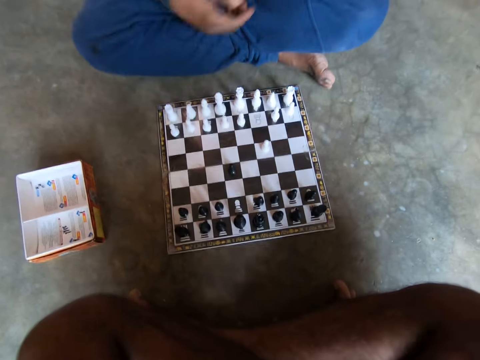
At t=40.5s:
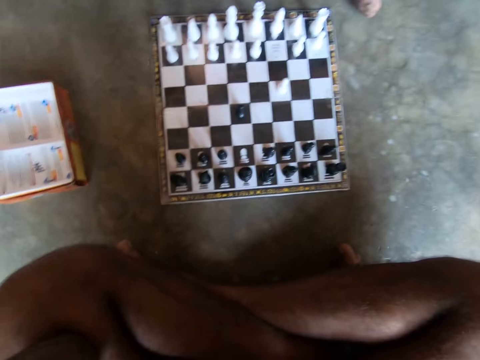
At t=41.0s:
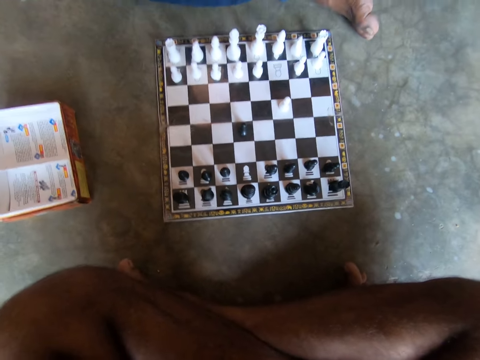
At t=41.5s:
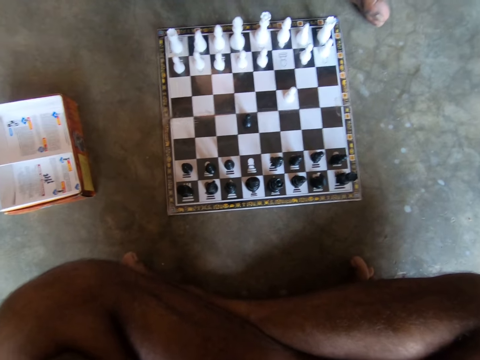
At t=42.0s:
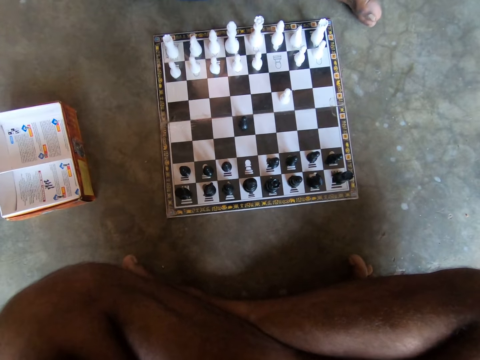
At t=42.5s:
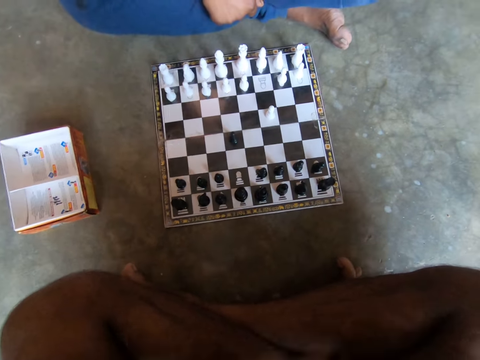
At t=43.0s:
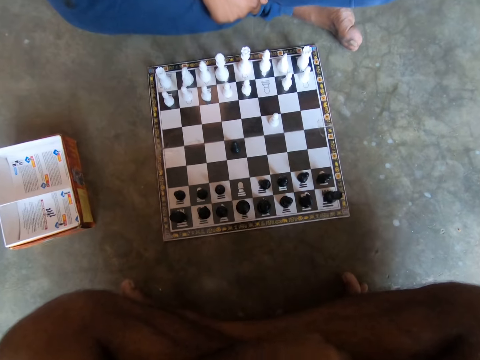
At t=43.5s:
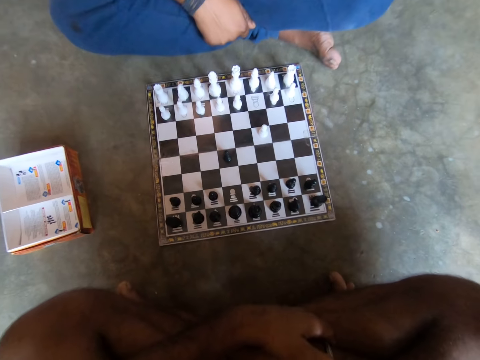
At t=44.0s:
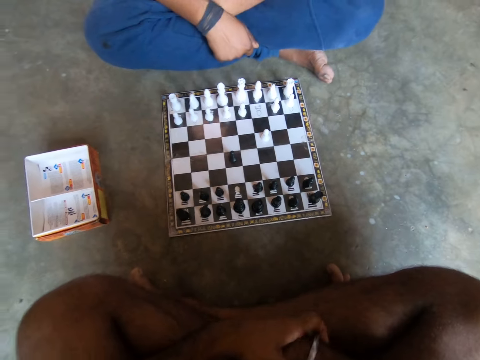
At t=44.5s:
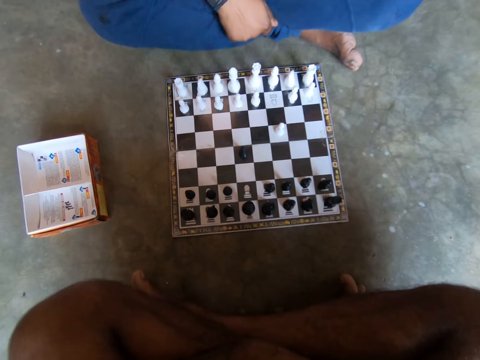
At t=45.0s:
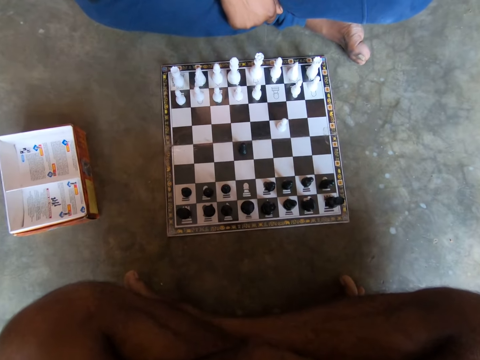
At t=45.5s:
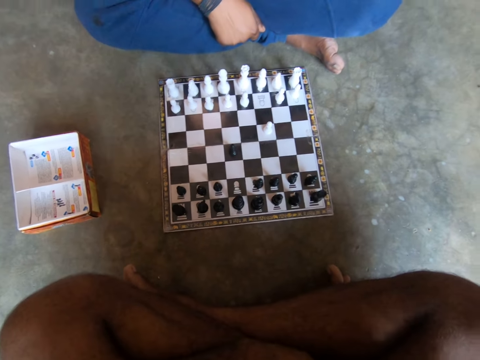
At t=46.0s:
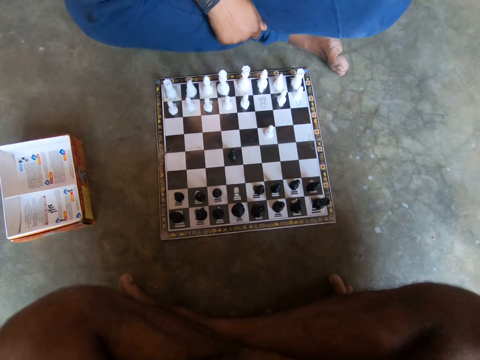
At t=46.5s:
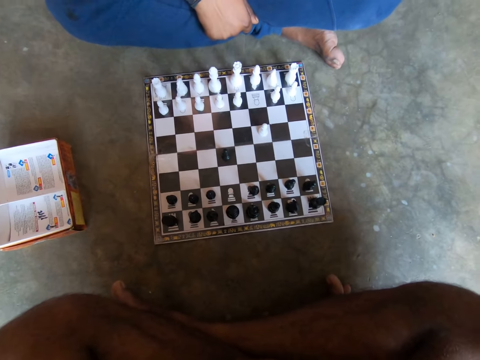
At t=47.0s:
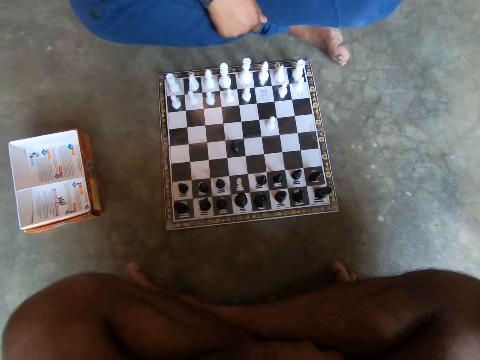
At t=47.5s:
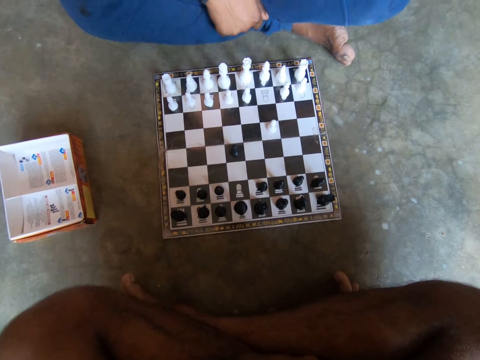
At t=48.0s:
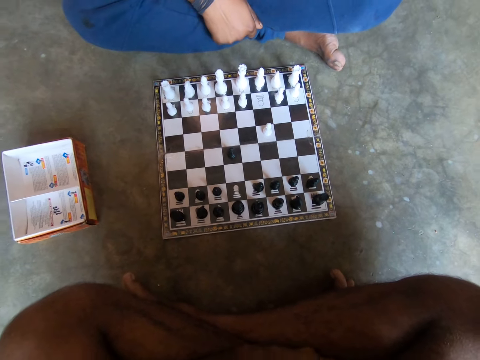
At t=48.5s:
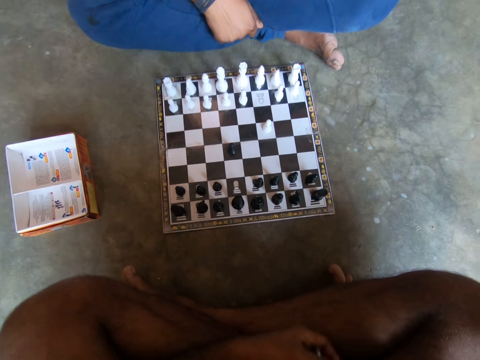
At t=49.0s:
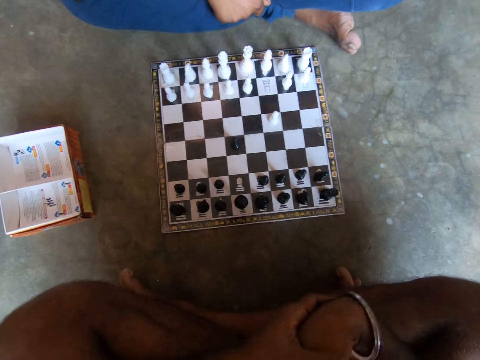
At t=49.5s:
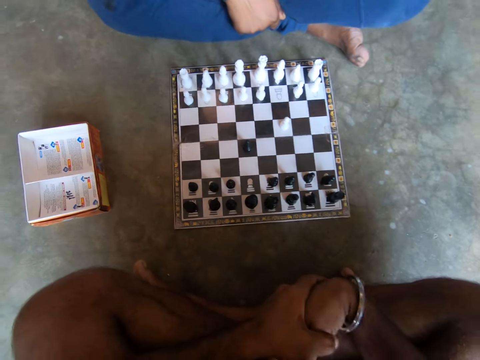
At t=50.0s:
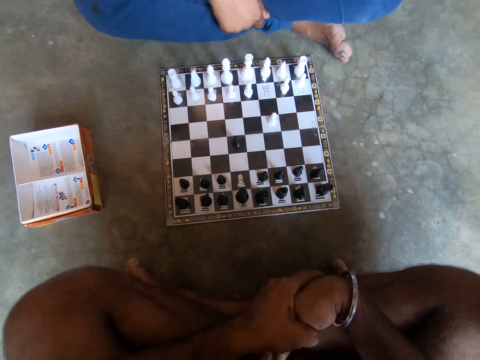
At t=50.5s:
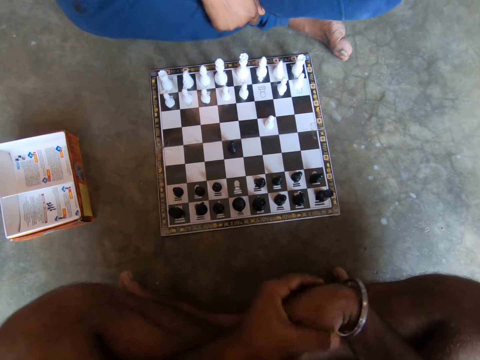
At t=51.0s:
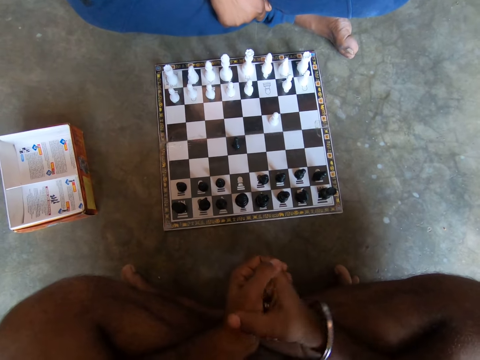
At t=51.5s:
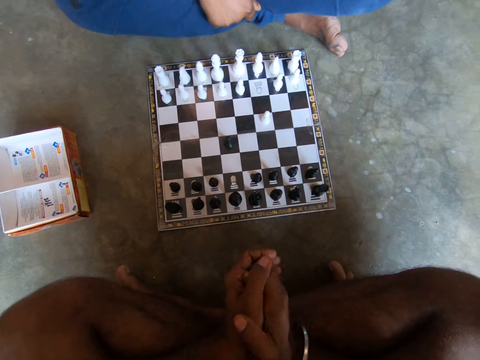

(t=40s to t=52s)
A man sways his hand. The man looks at the chessboard. The camera wearer looks at the chessboard.

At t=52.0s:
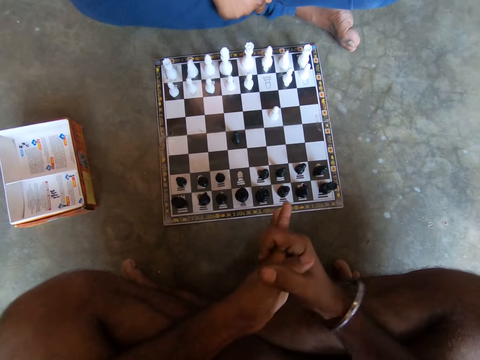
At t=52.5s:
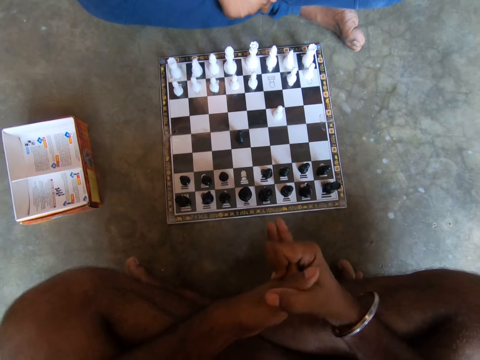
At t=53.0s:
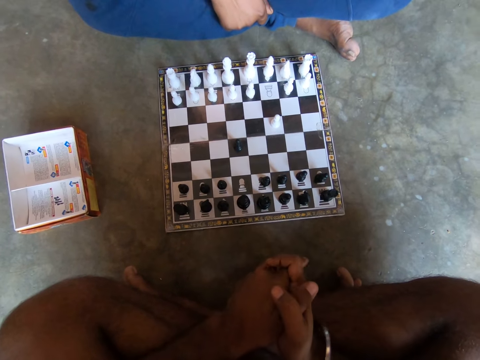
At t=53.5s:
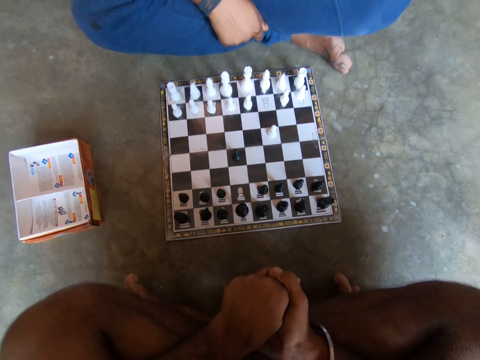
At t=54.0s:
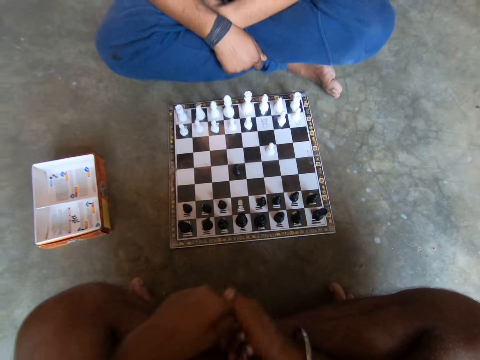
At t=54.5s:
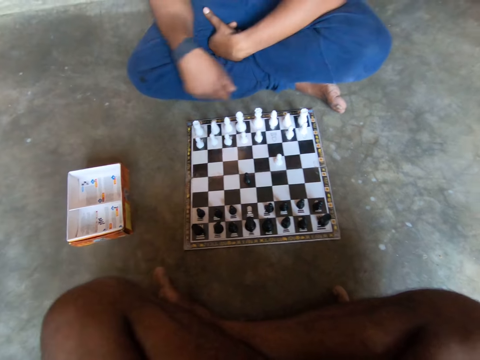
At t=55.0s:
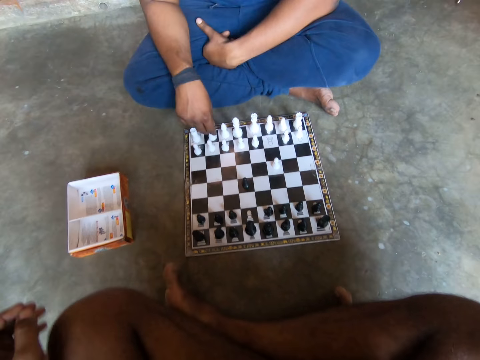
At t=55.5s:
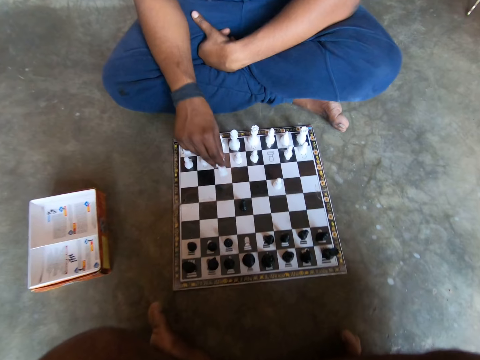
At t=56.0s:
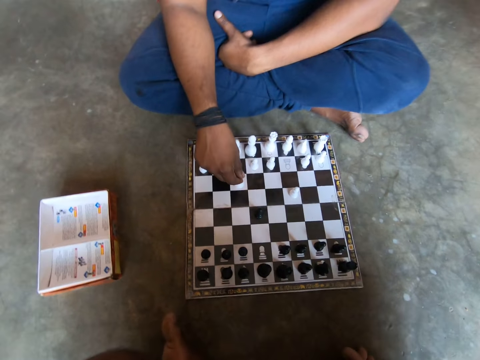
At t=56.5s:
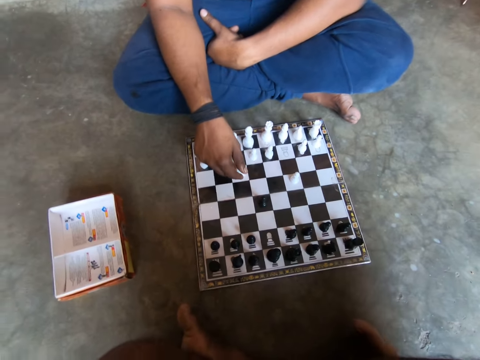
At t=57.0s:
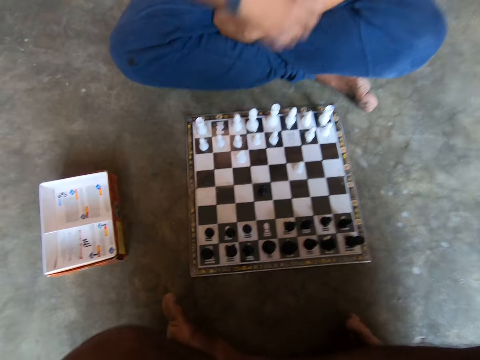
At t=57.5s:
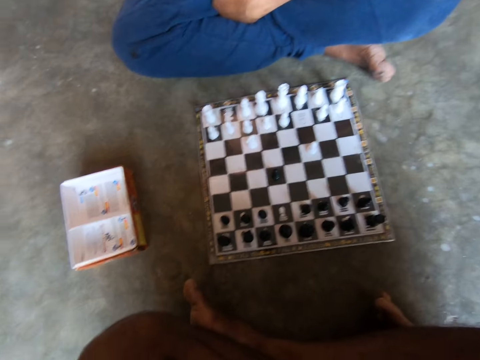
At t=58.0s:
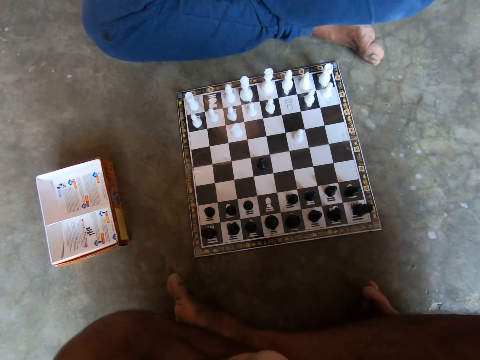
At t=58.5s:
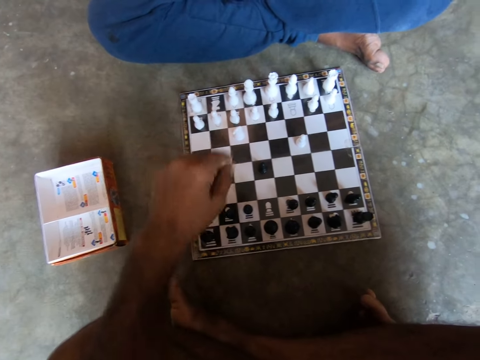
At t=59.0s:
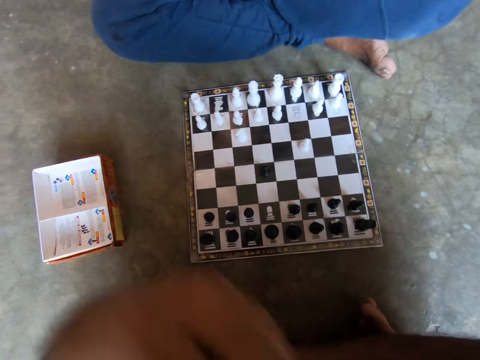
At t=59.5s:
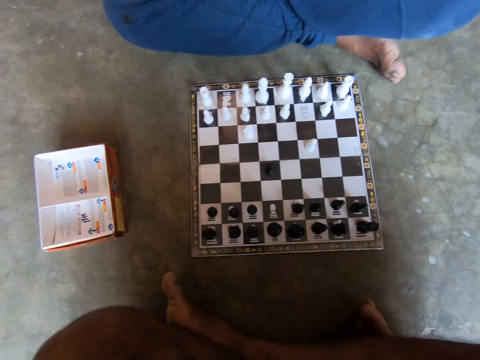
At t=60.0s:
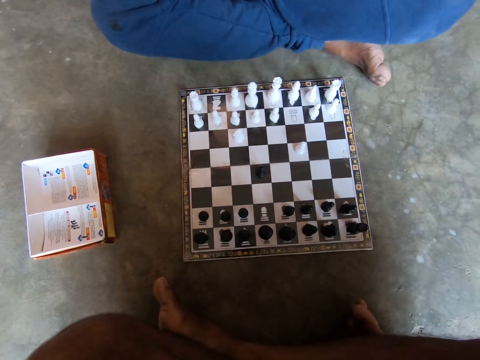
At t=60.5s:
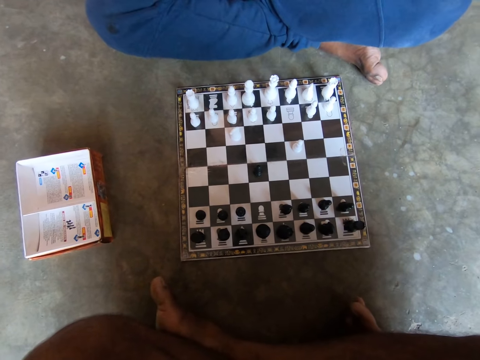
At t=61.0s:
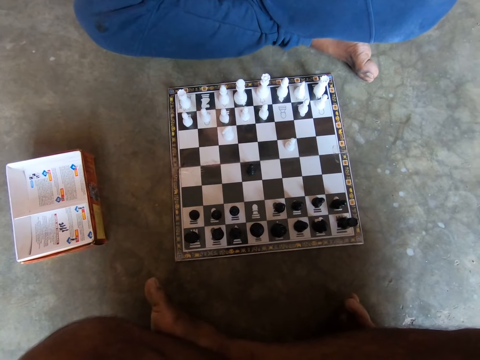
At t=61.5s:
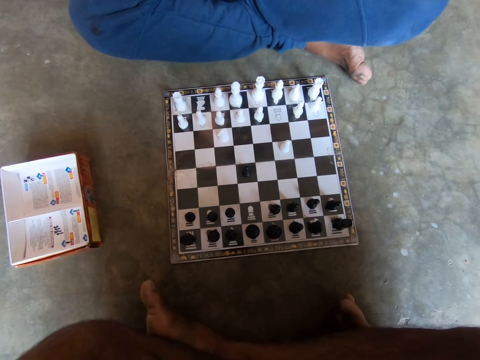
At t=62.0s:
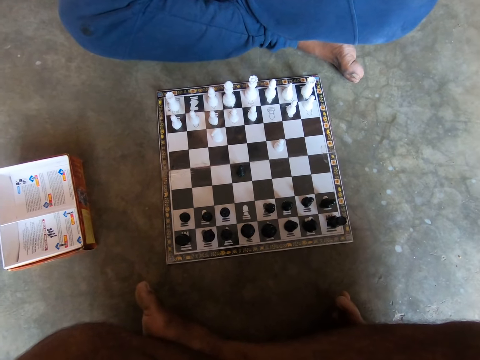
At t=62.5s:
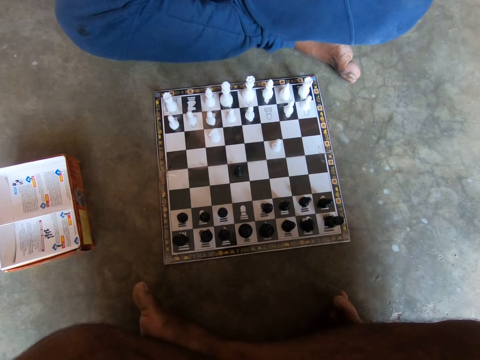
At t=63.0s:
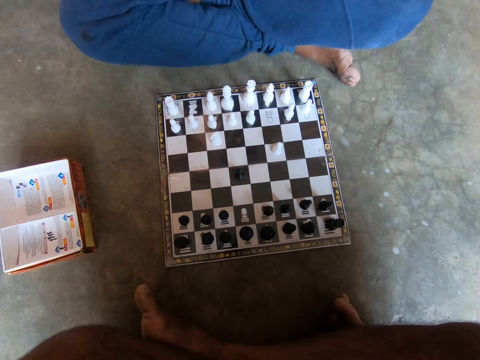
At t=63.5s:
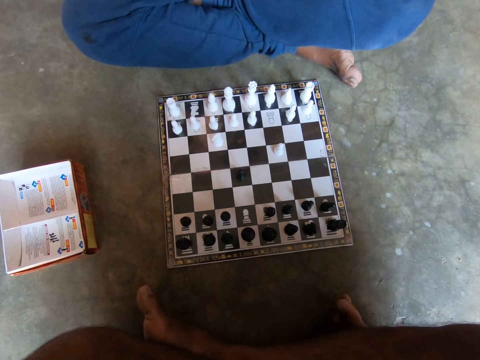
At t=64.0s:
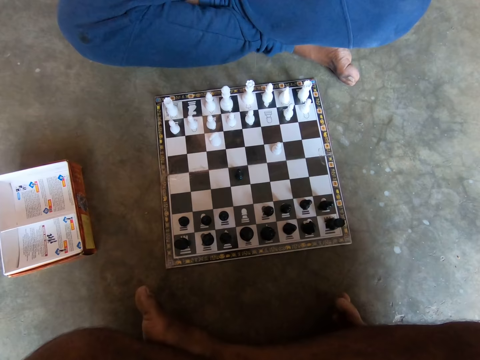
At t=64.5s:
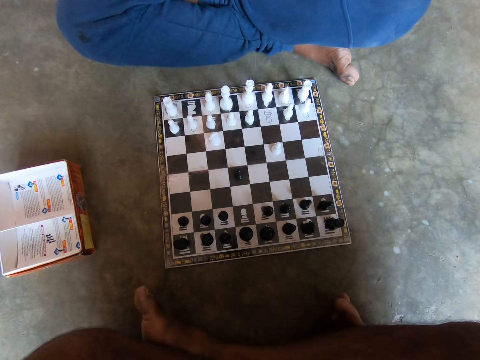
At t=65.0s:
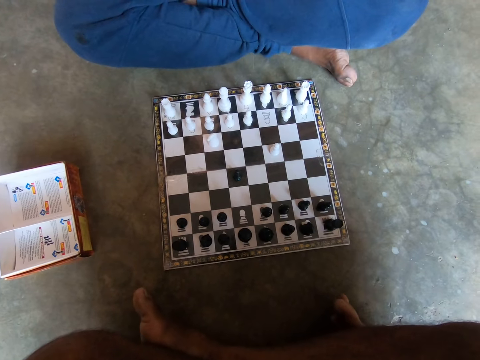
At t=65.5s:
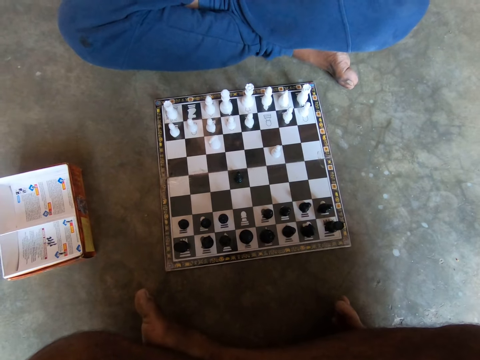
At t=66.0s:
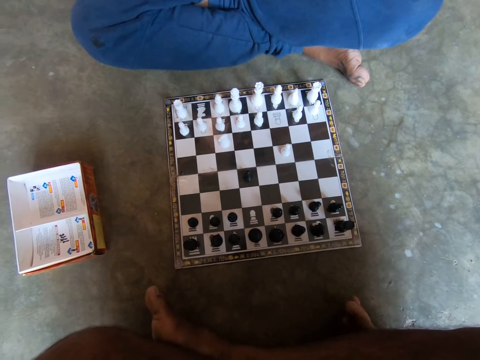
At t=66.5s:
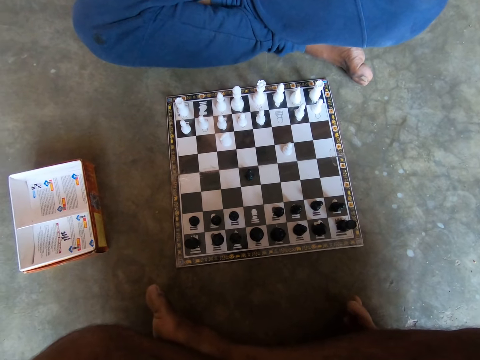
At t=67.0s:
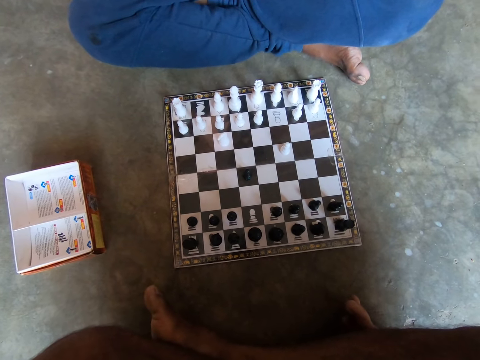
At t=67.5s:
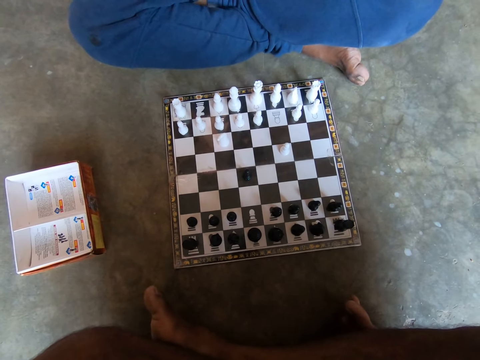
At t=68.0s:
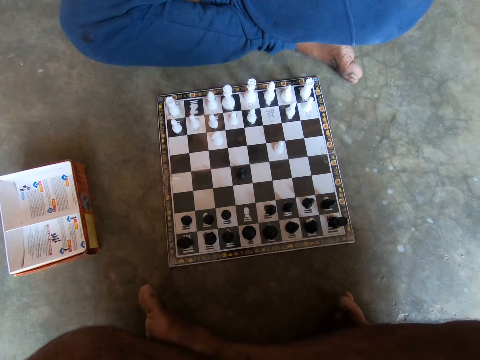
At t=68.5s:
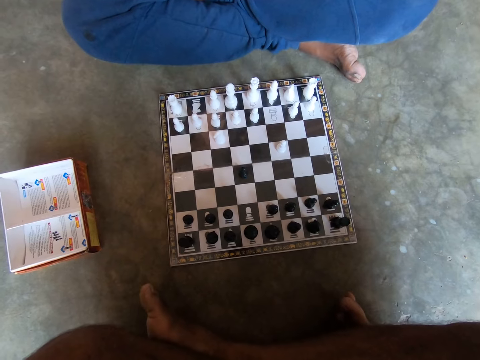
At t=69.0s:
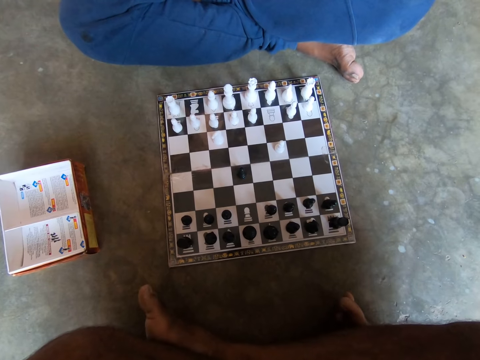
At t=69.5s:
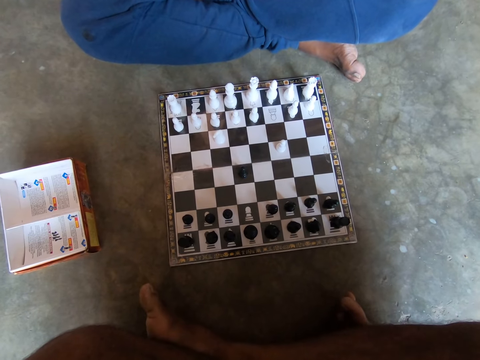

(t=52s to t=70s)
The camera wearer cracks his knuckles. He plays with his hand. A man plays a white chess piece on the chessboard with his right hand. The camera wearer points his finger on the chessboard and moves his hand. He looks at the chessboard. The man looks at the chessboard.
